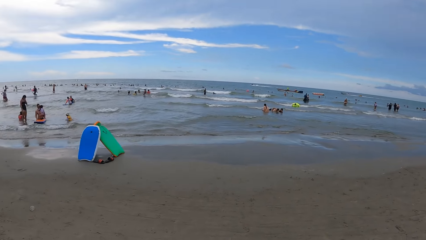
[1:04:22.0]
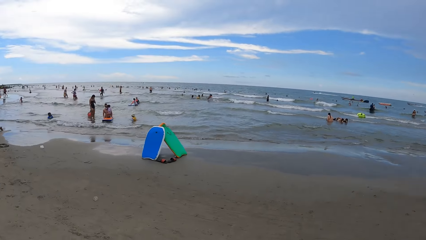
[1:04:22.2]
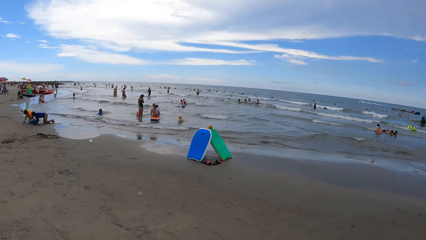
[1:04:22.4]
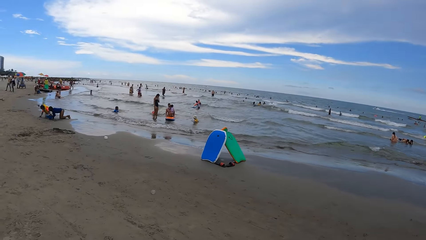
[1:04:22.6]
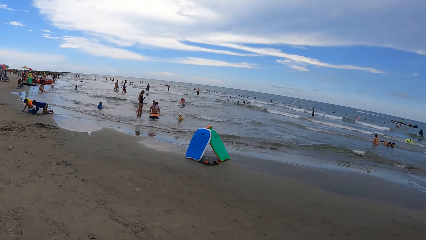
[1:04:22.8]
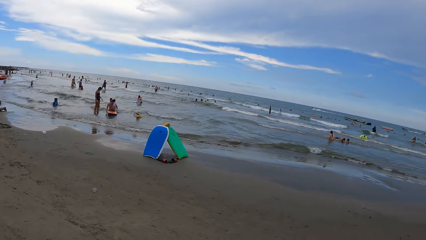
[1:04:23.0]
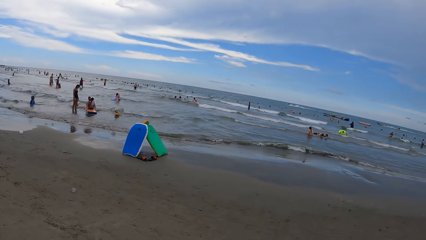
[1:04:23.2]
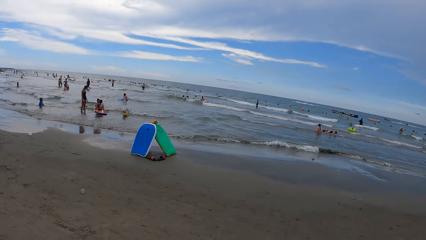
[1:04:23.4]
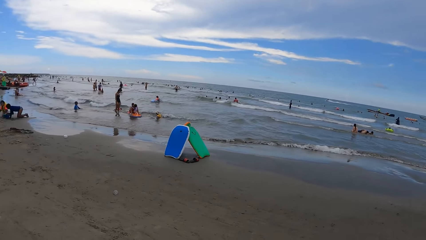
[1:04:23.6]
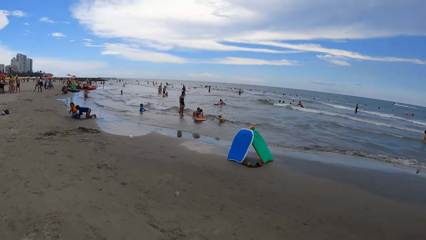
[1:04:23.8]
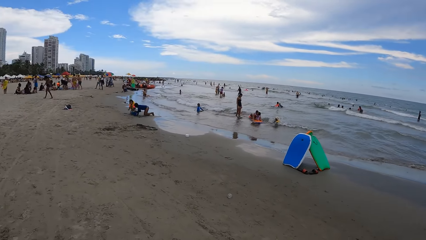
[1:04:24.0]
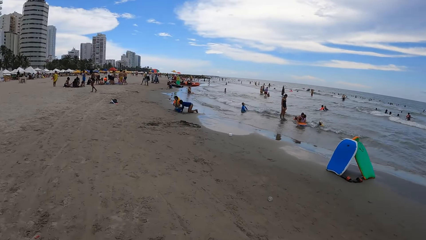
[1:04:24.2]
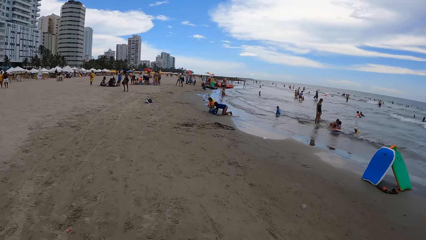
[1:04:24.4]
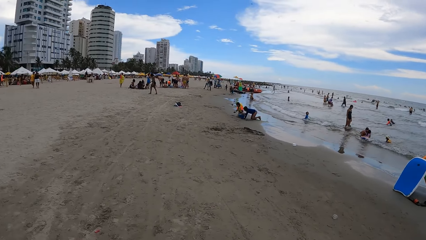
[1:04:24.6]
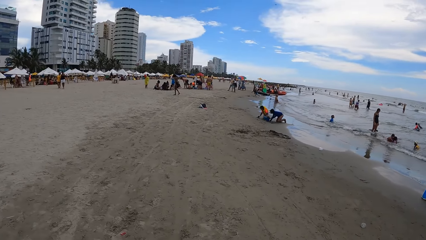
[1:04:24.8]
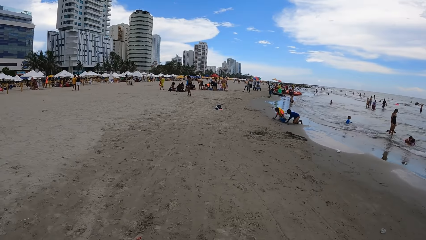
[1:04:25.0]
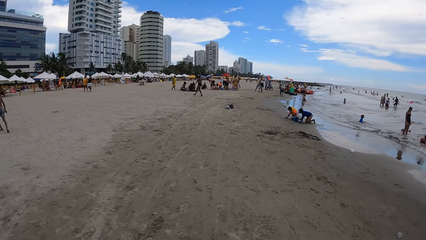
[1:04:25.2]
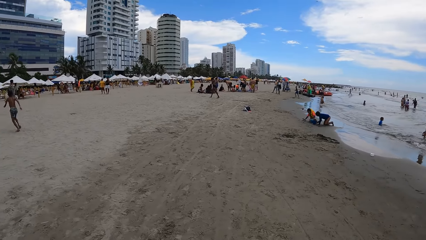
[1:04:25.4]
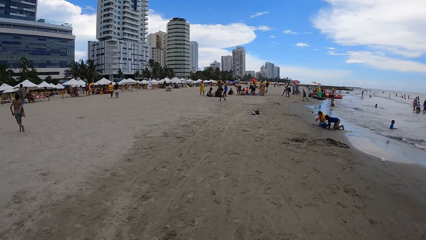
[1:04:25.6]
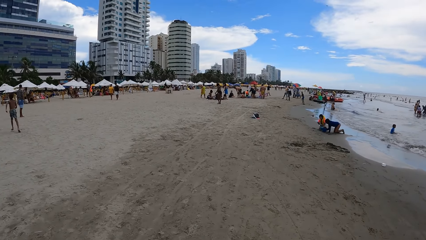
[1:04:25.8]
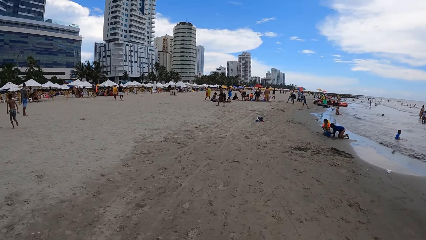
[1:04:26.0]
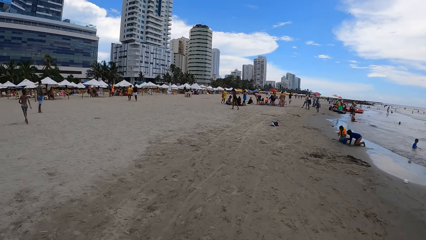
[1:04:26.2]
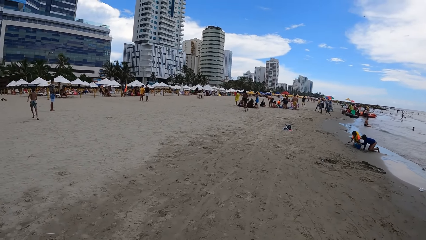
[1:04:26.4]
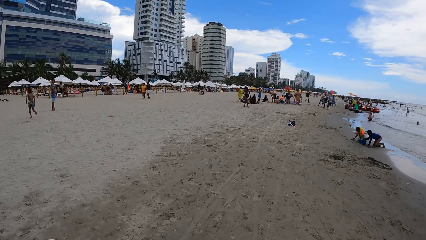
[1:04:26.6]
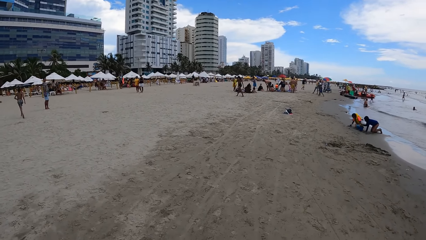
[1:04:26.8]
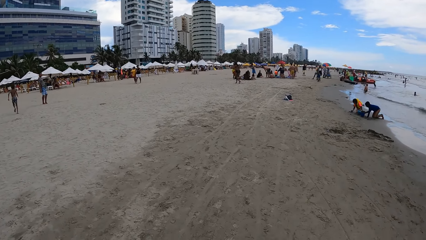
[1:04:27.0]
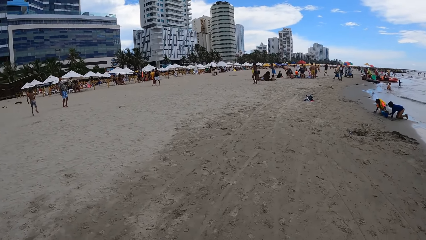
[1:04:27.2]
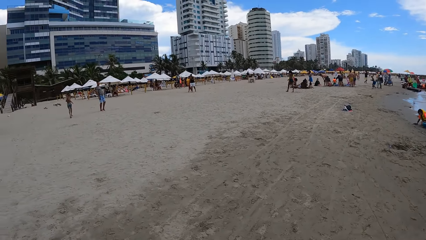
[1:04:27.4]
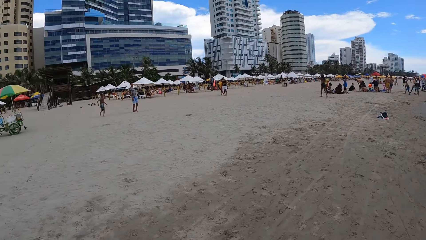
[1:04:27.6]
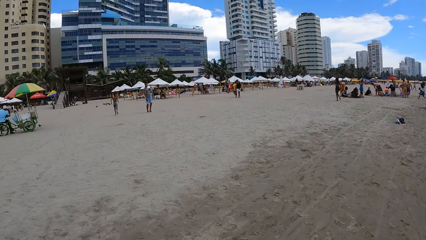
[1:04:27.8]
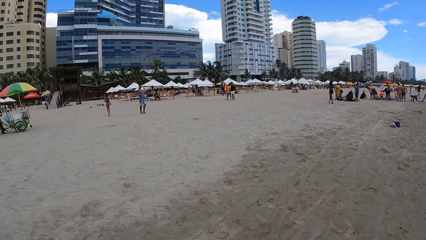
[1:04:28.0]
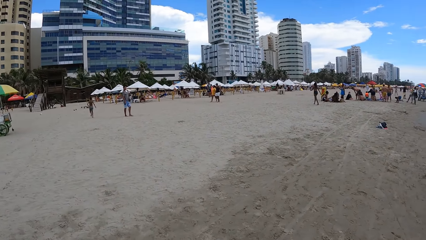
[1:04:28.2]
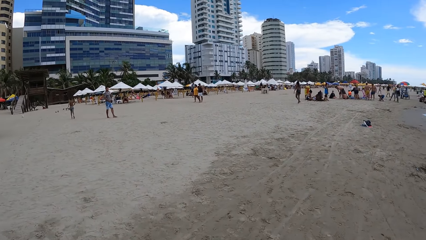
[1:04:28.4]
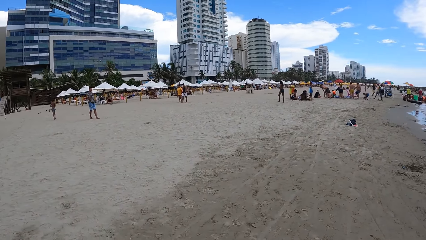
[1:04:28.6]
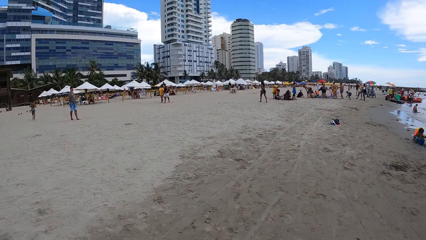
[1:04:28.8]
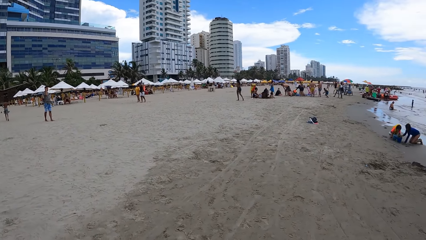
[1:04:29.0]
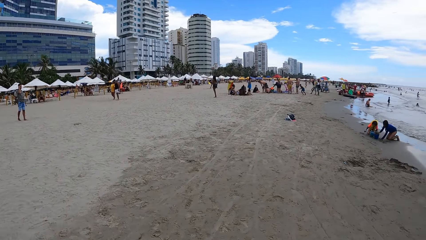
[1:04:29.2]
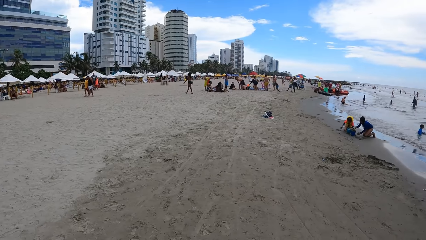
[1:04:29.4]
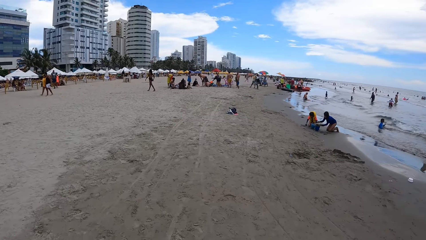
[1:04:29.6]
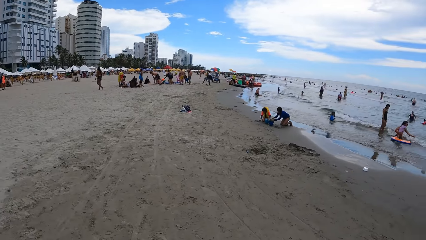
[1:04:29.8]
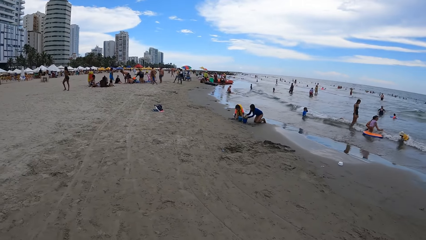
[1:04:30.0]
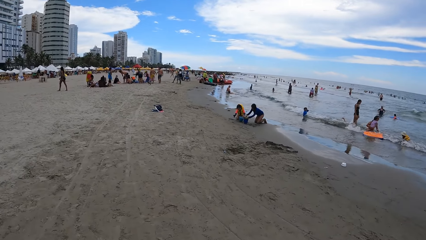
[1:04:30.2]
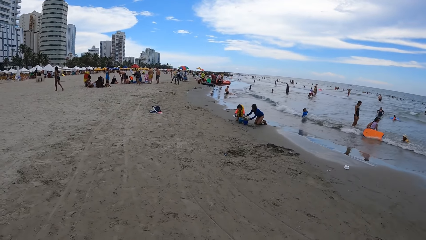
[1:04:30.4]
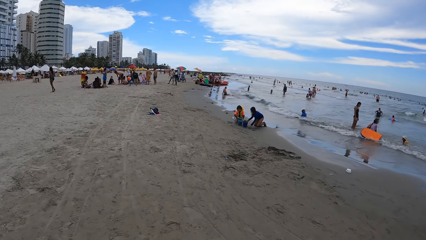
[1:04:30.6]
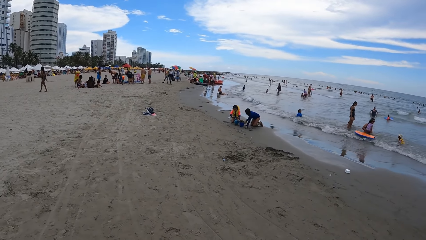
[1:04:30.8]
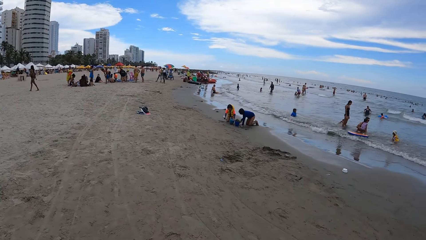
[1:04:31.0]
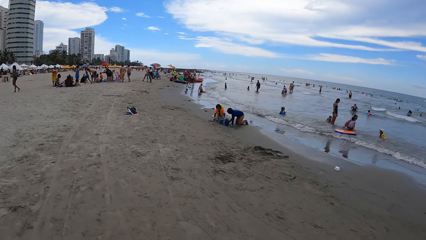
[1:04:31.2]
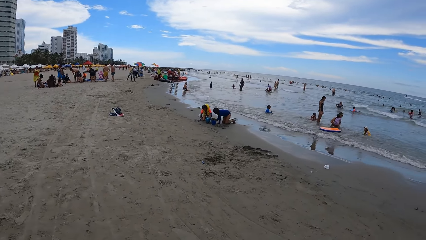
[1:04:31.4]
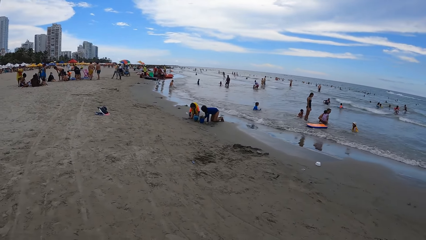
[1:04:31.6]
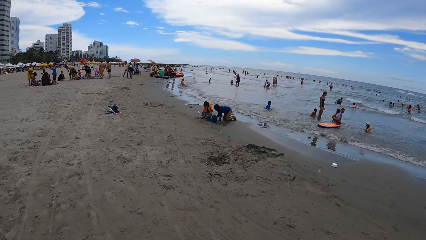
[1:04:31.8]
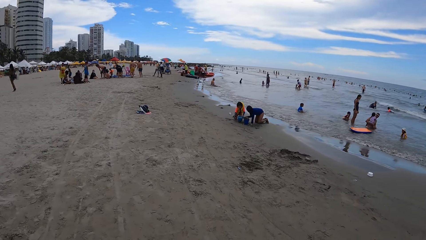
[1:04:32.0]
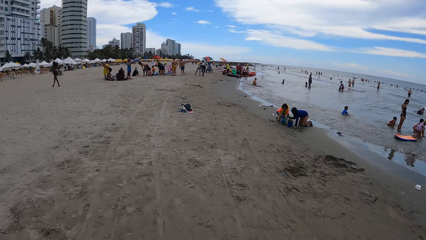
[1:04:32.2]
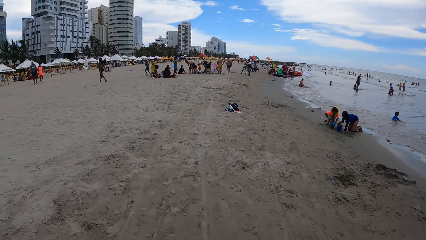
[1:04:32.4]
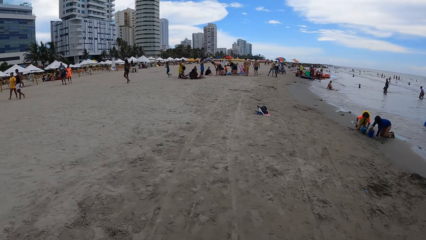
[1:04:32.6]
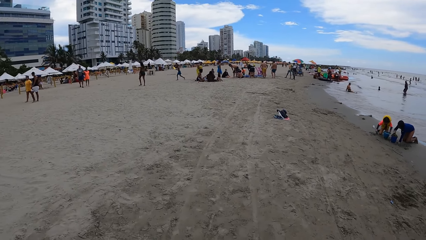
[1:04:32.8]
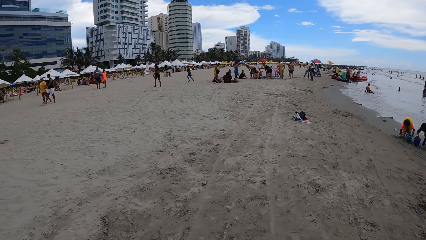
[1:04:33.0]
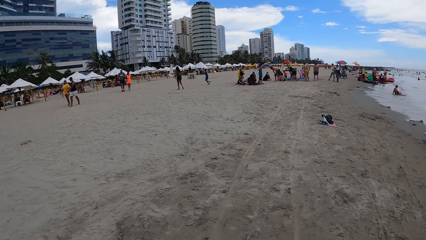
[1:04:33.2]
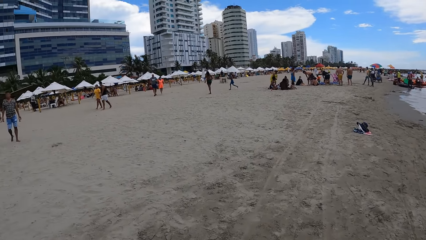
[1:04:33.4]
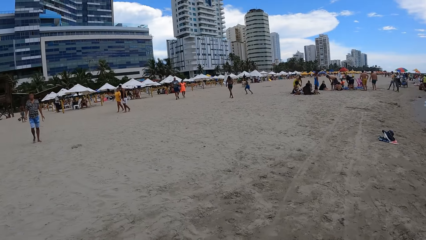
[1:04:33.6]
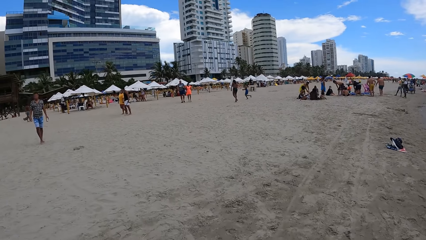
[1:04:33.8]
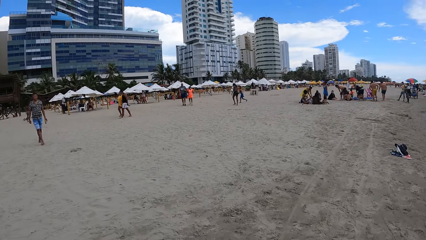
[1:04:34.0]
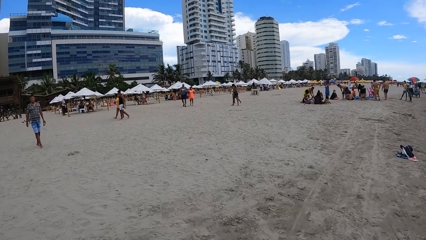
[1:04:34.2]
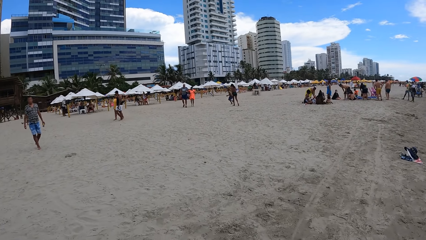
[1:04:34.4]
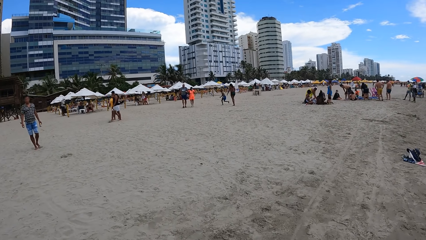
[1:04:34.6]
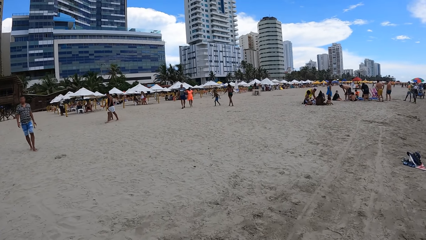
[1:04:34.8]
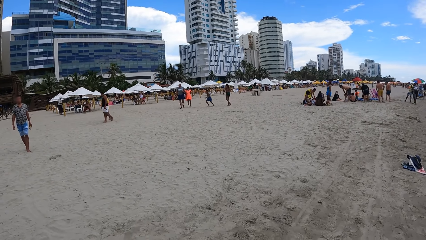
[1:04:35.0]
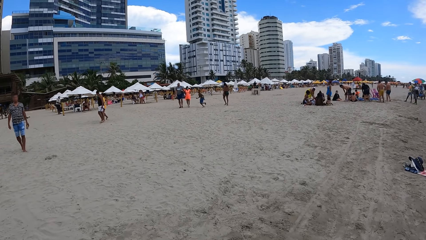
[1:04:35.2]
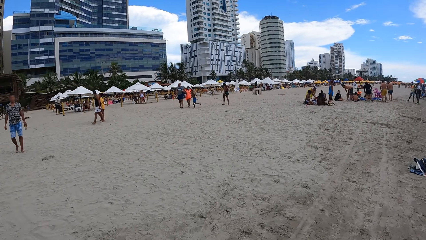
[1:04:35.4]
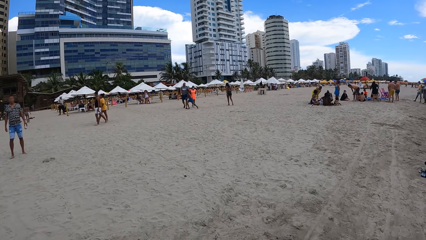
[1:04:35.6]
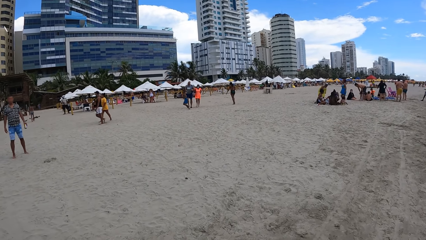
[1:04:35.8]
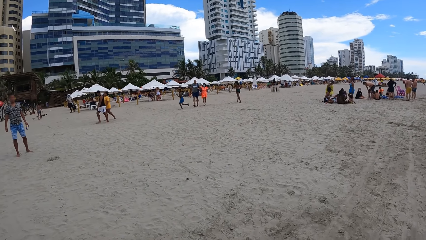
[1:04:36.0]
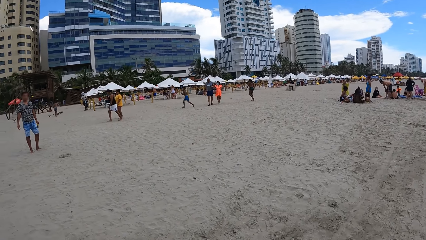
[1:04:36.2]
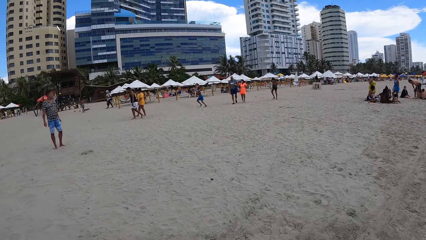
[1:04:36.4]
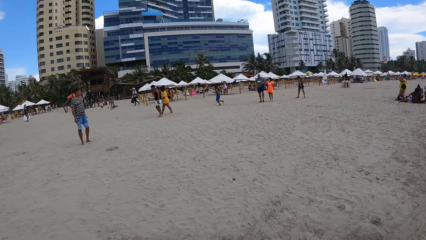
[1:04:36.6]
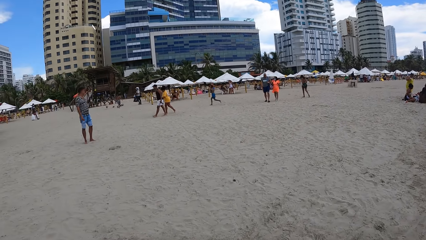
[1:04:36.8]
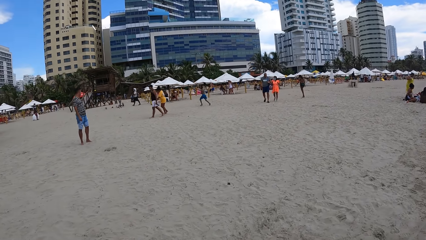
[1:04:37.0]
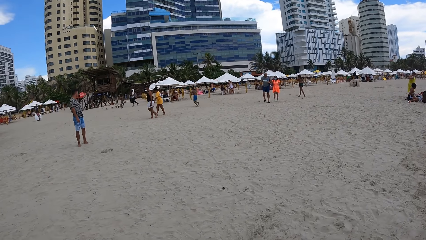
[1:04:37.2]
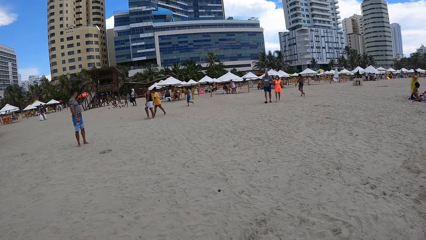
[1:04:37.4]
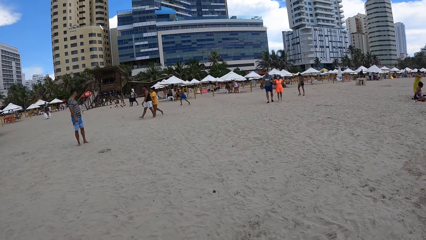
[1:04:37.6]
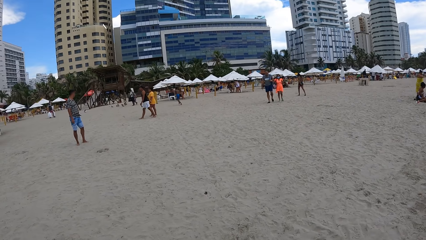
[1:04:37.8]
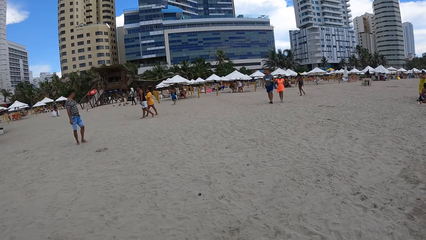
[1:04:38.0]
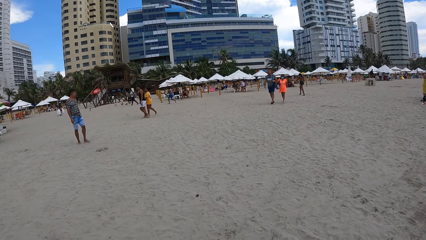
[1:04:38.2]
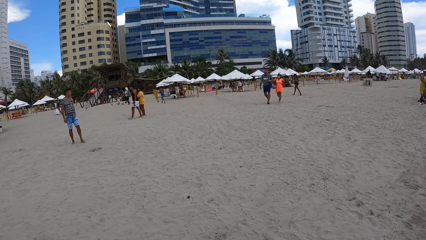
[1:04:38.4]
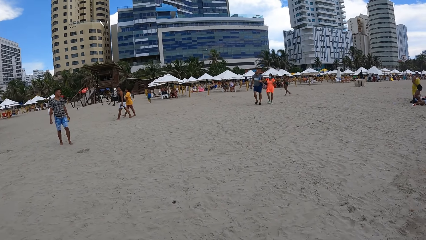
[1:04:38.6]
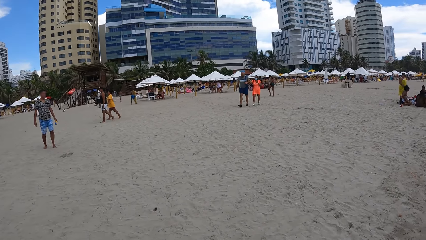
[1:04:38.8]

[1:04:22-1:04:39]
The camera wearer looks left. They turn left. They look left. They walk forward. They look left. They look right. They walk around. They look left.
